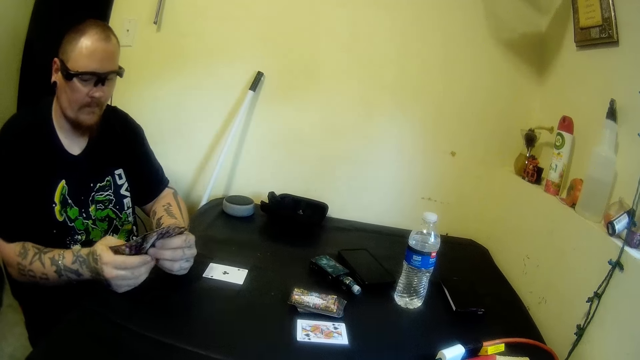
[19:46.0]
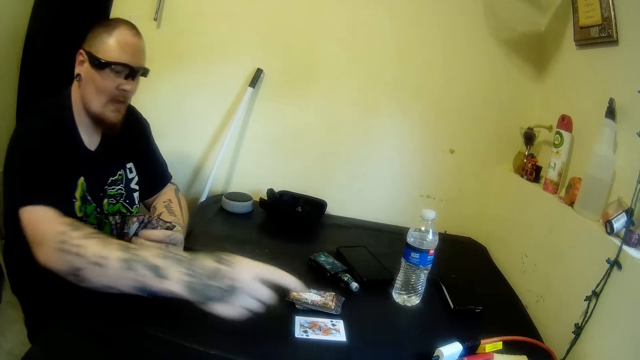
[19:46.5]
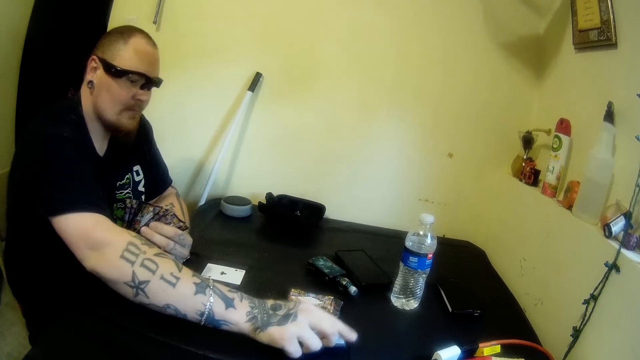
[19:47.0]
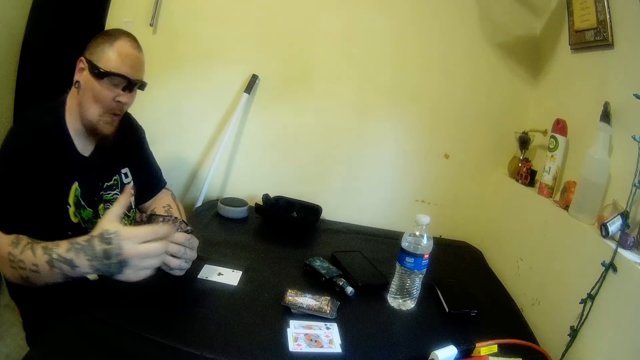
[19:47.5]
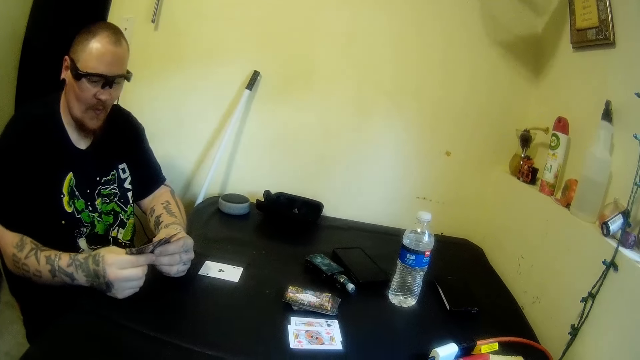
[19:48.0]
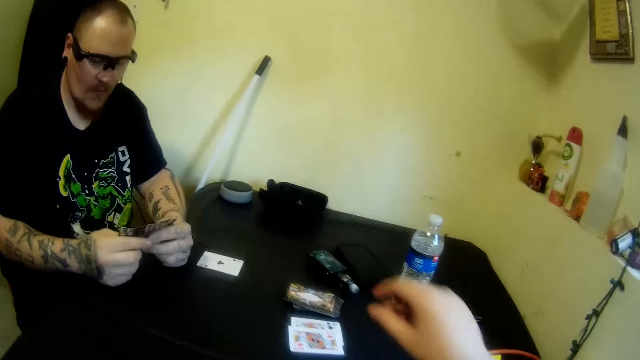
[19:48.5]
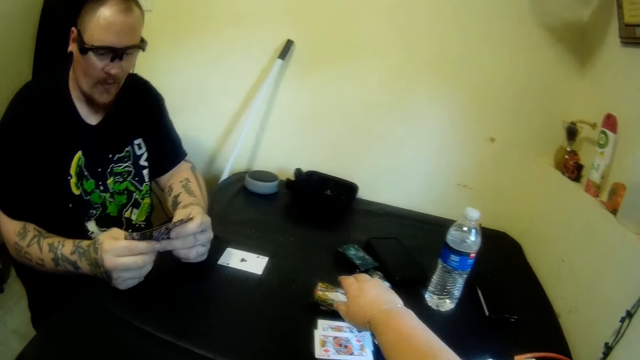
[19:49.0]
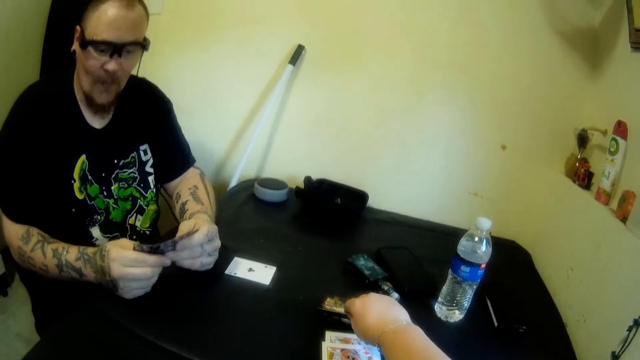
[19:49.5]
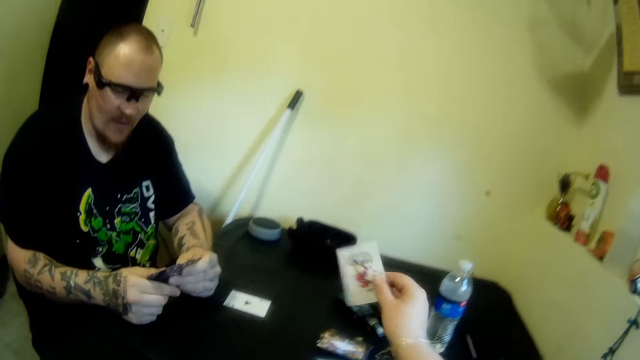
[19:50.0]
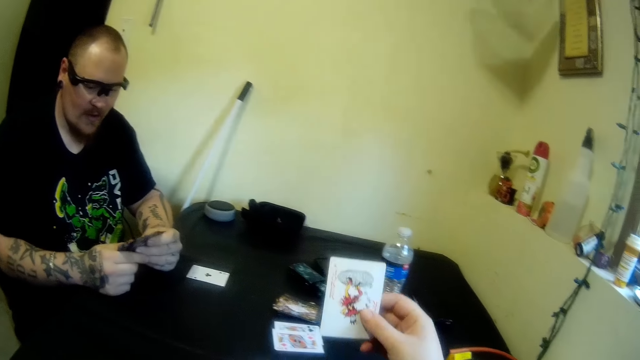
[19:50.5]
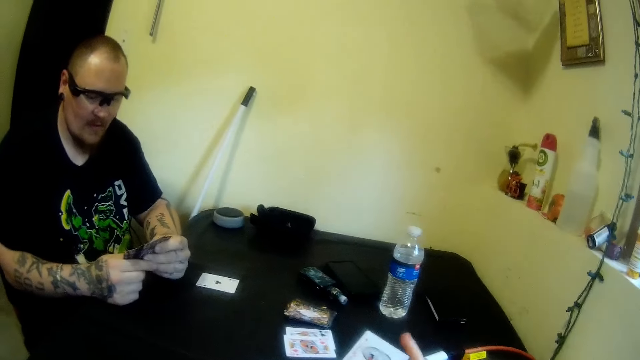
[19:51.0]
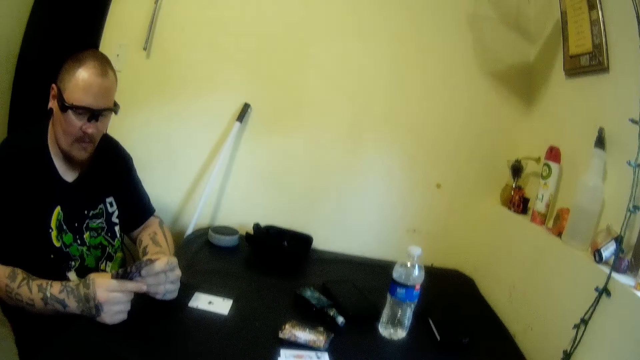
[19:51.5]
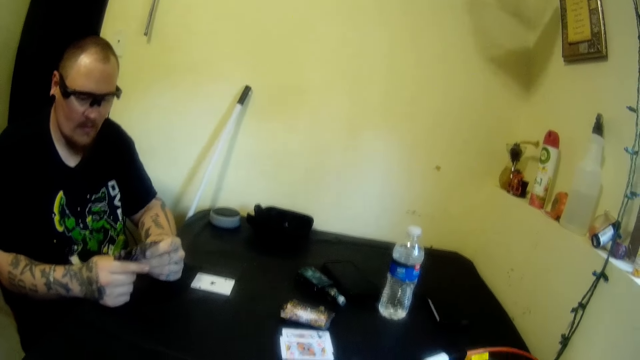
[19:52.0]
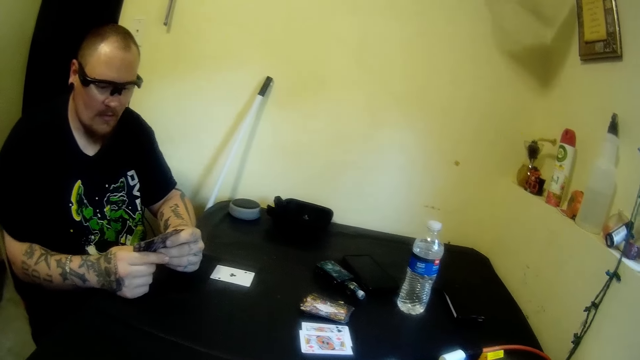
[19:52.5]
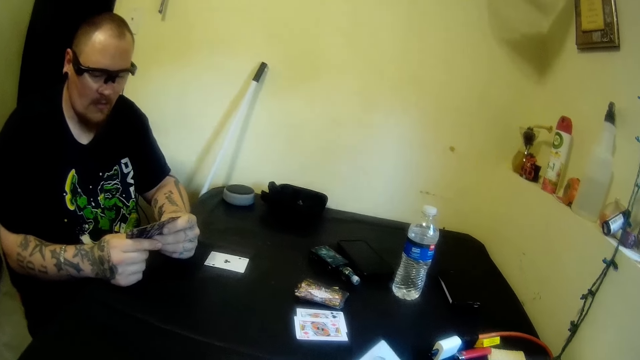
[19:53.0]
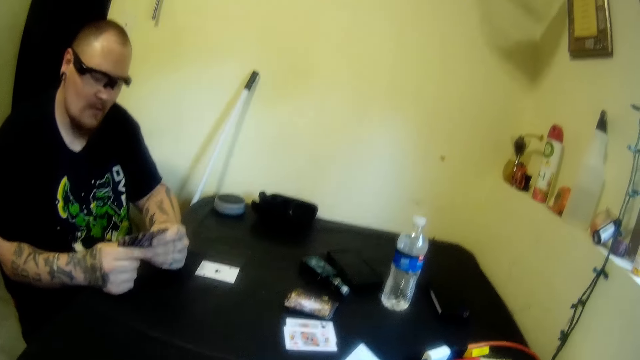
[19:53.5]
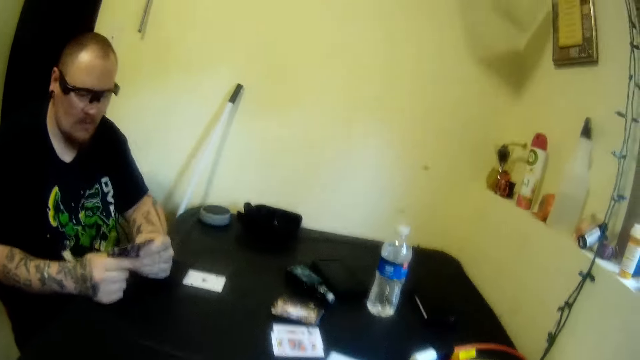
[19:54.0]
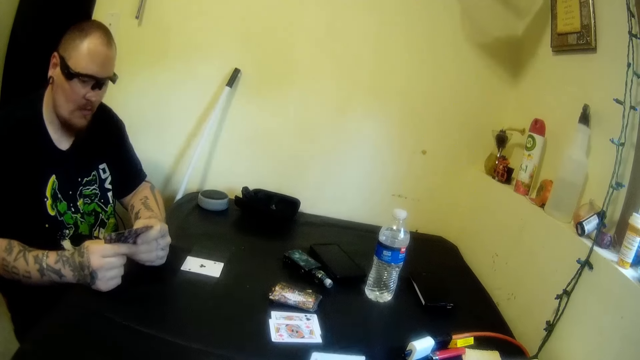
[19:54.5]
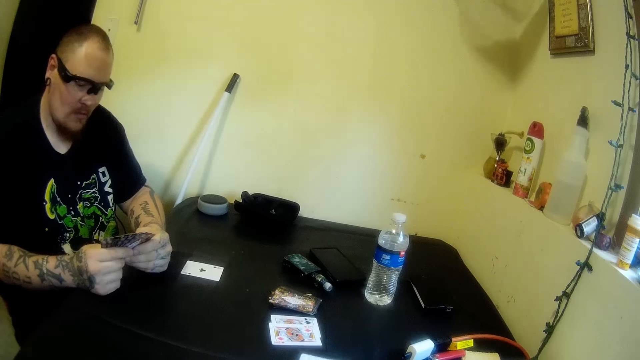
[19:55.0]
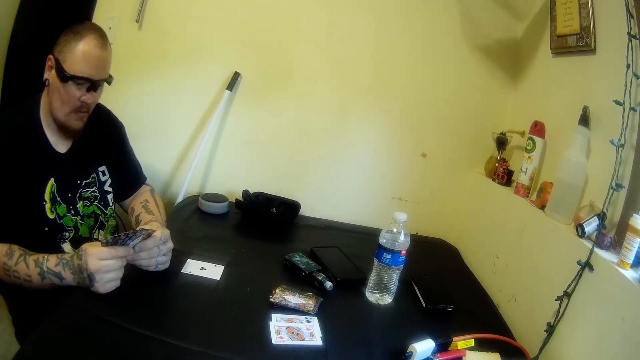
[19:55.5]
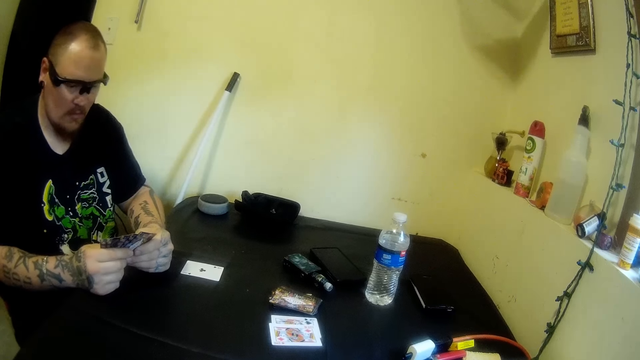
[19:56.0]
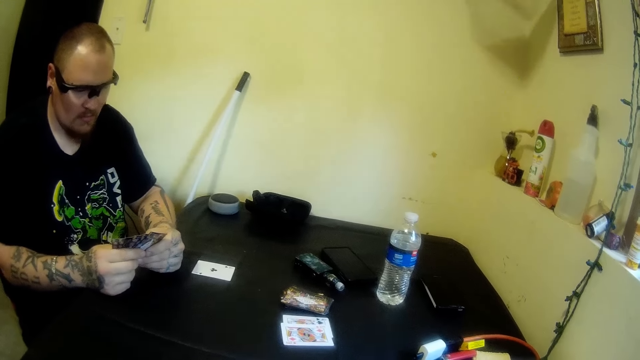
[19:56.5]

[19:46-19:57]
A man drops a card on the table with his right hand. The camera wearer picks a card from the table with her right hand. She aligns the cards.

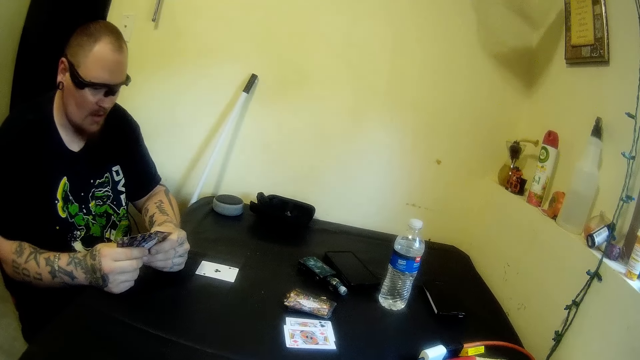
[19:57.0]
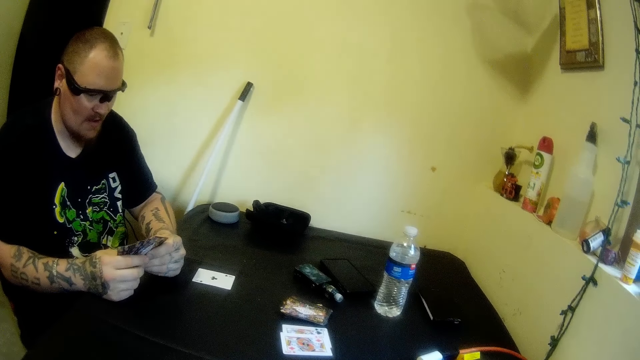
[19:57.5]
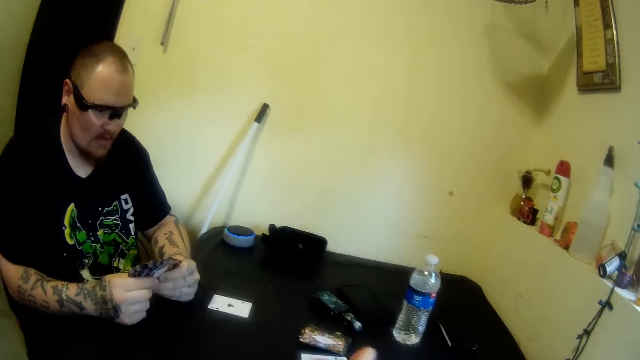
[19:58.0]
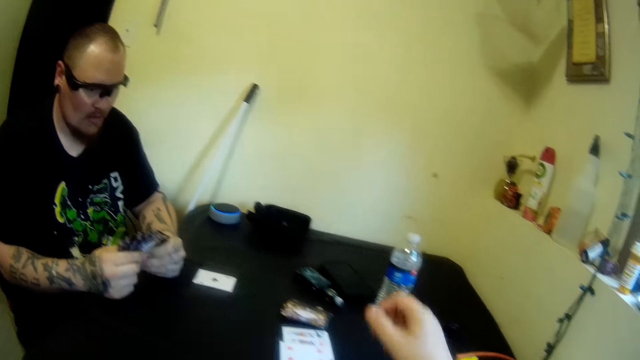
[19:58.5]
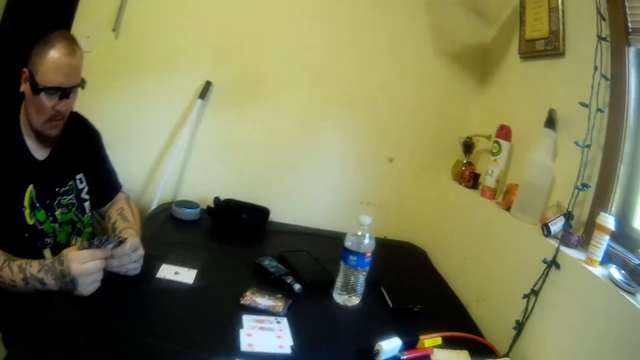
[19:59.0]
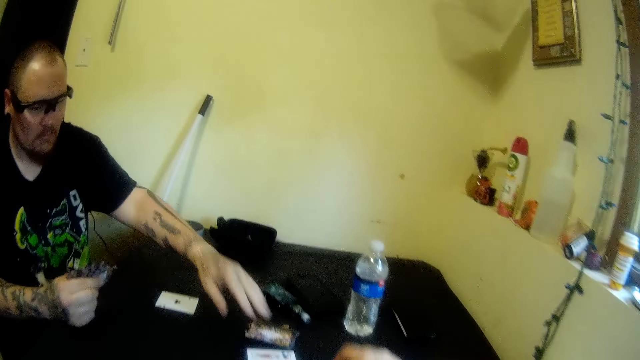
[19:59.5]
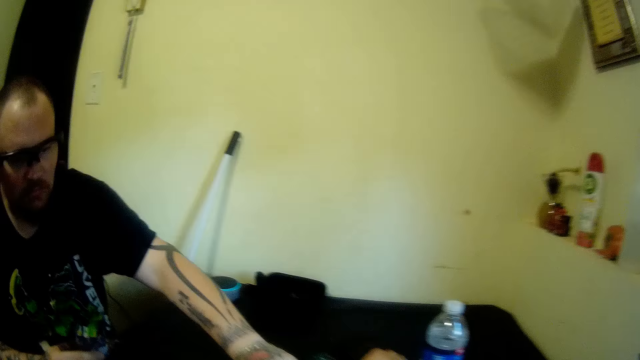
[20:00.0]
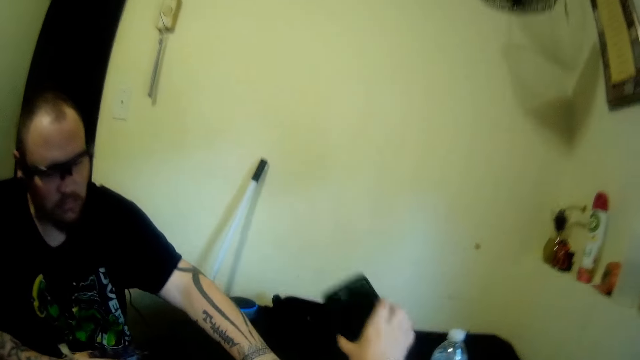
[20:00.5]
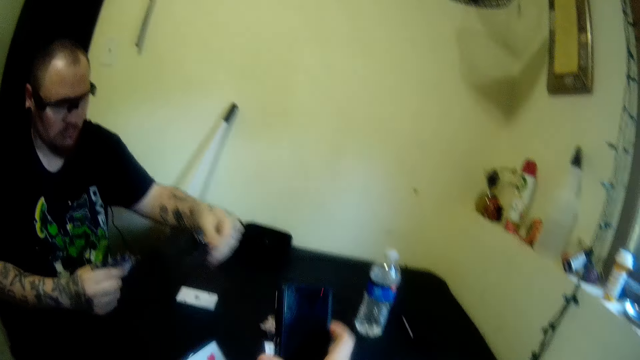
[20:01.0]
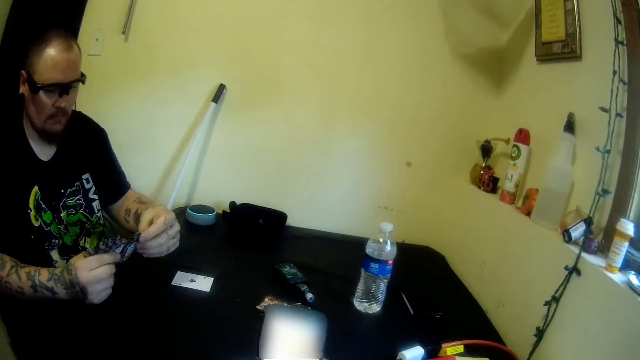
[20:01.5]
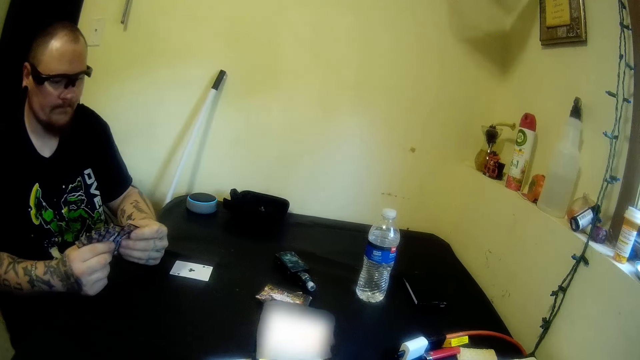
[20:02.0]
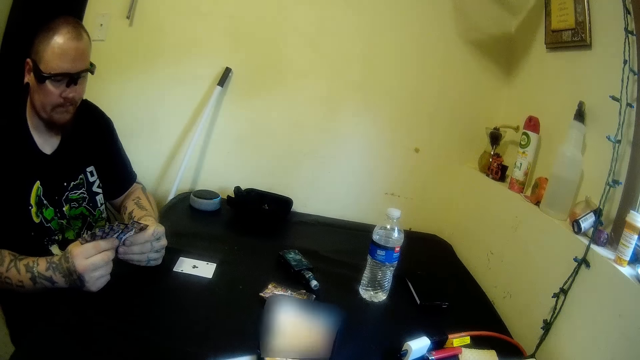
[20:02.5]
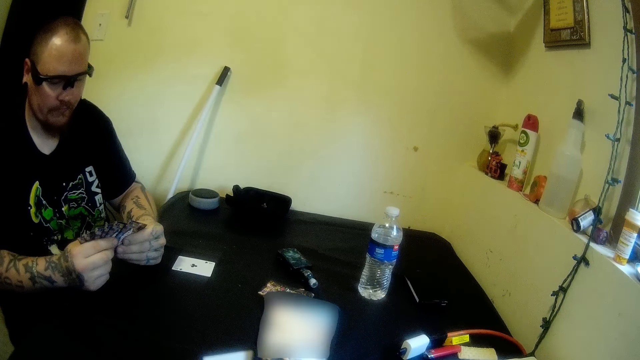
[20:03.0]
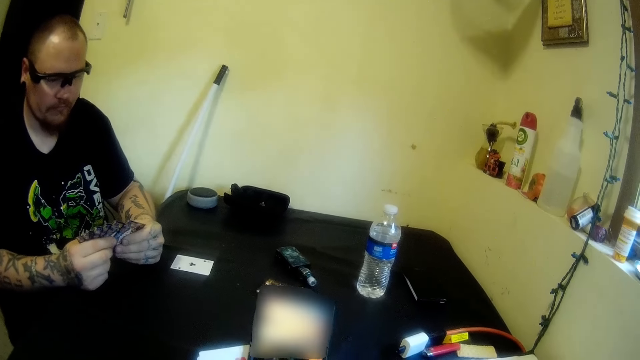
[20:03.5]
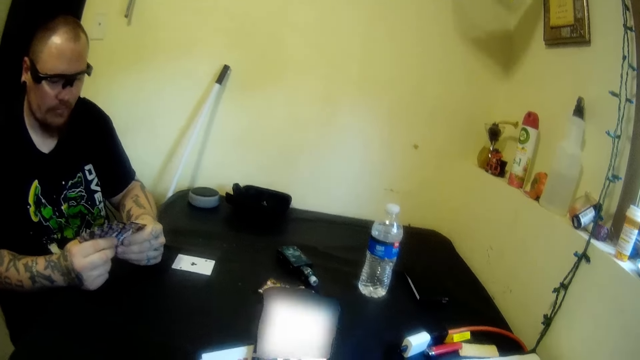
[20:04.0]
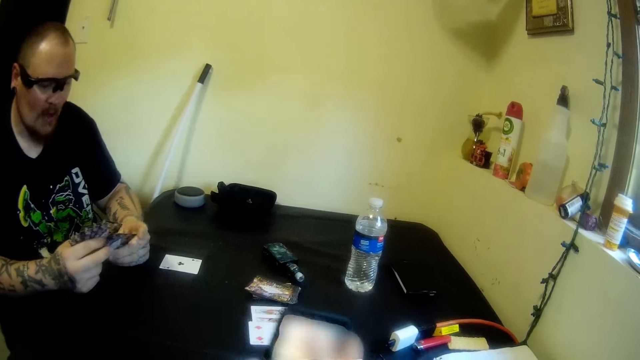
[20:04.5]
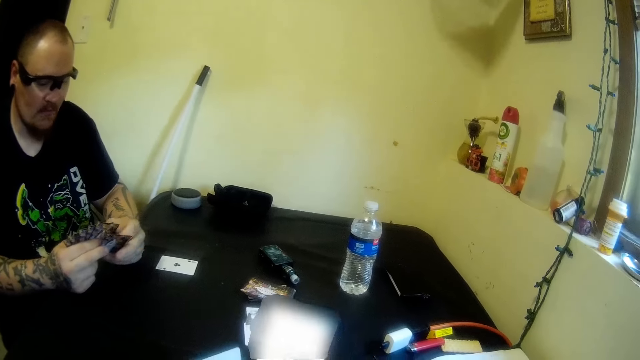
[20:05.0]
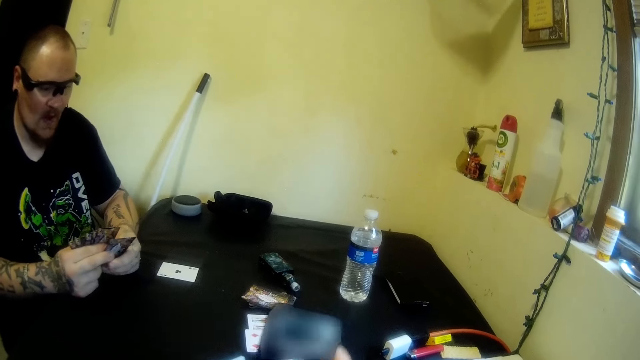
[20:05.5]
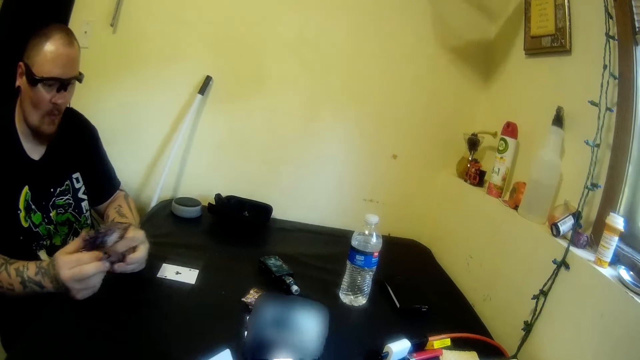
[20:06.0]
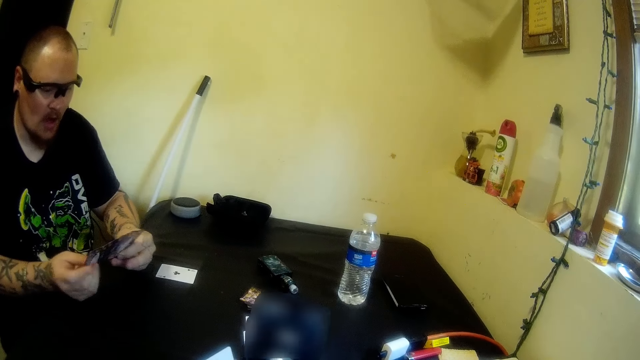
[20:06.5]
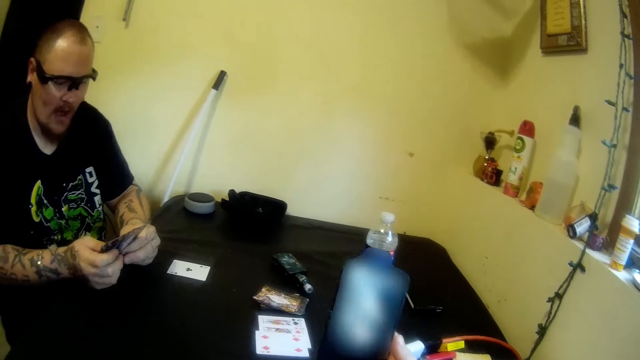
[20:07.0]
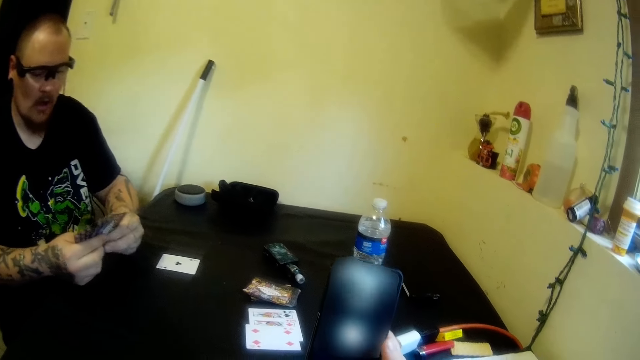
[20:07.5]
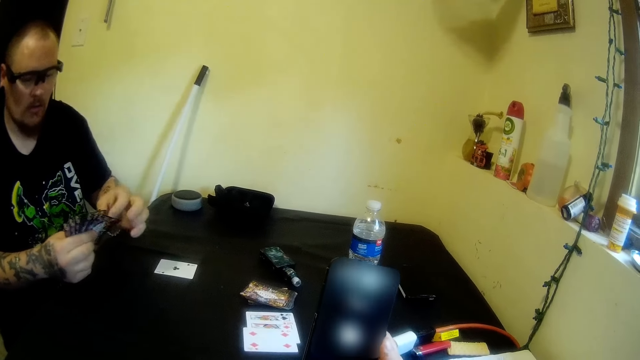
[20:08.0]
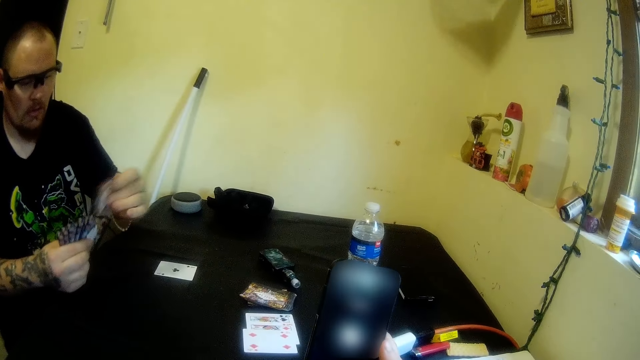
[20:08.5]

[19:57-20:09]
The camera wearer drops a card on the table with her right hand. A man picks a card from the table with his left hand. The camera wearer picks a phone from the table with her right hand. She picks the card. The man adjusts the cards in his hands. The camera wearer operates the phone.
